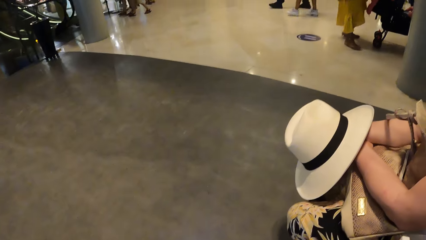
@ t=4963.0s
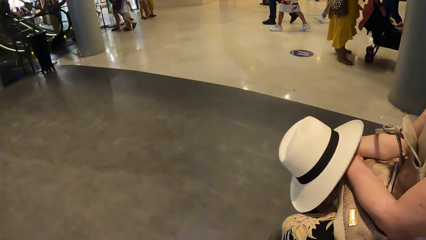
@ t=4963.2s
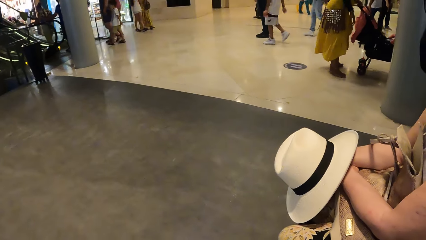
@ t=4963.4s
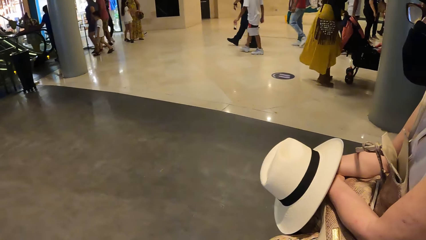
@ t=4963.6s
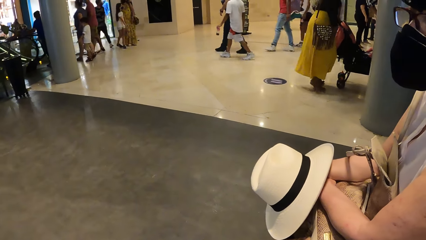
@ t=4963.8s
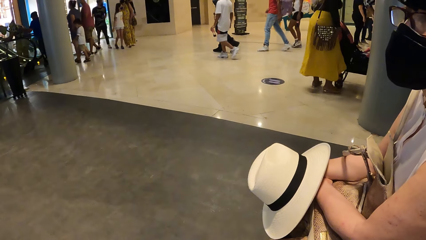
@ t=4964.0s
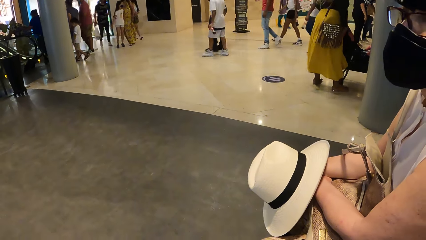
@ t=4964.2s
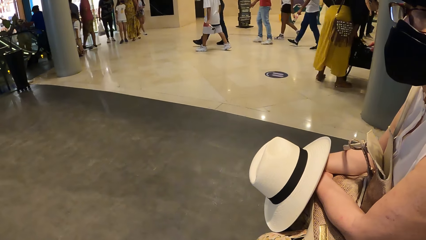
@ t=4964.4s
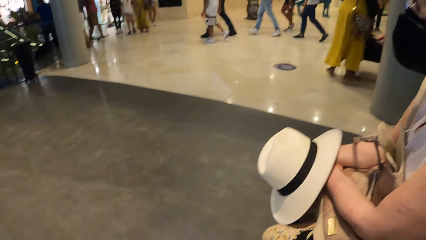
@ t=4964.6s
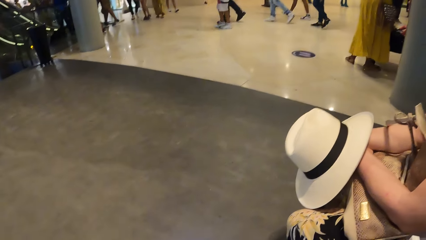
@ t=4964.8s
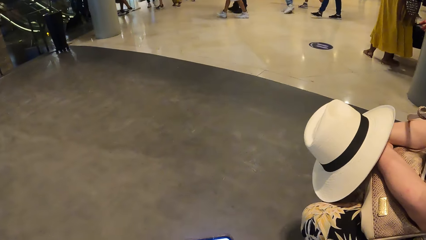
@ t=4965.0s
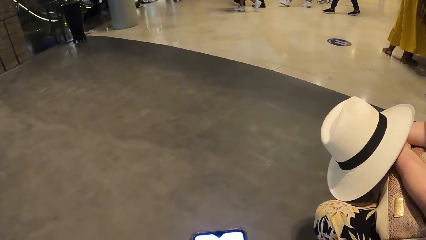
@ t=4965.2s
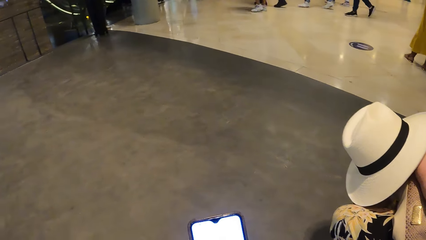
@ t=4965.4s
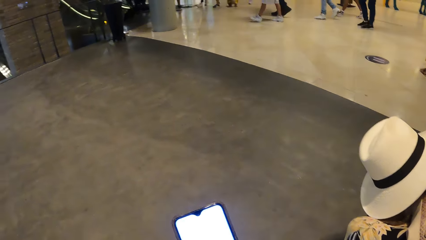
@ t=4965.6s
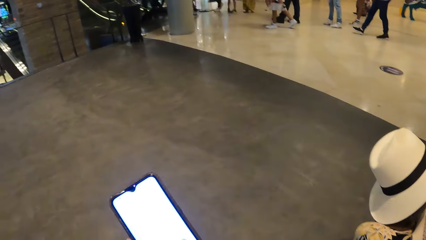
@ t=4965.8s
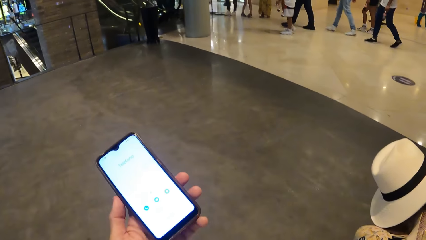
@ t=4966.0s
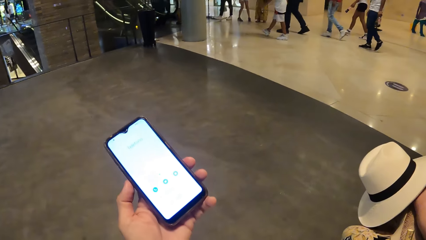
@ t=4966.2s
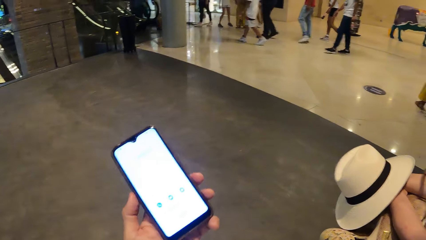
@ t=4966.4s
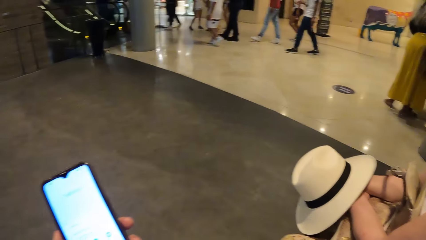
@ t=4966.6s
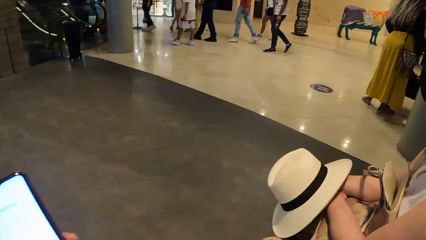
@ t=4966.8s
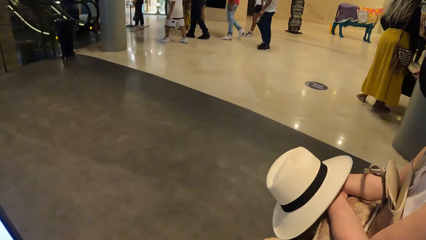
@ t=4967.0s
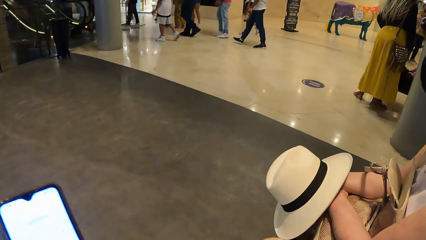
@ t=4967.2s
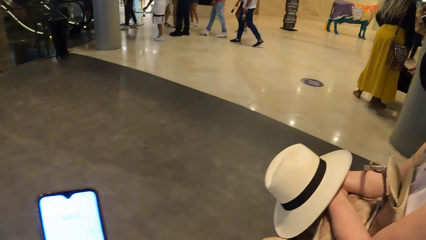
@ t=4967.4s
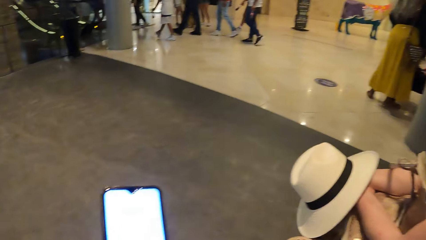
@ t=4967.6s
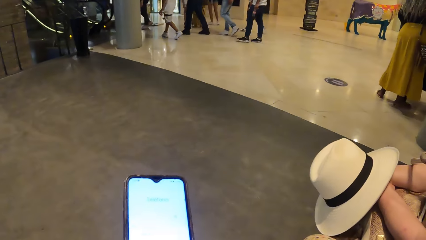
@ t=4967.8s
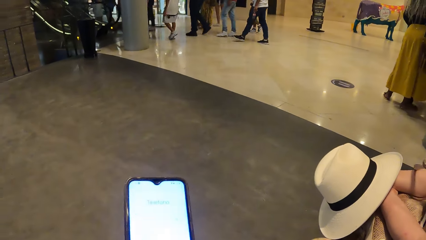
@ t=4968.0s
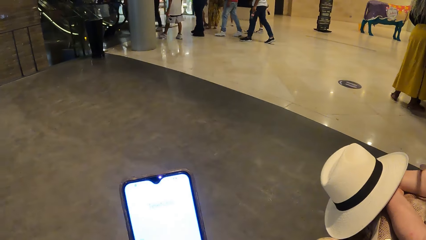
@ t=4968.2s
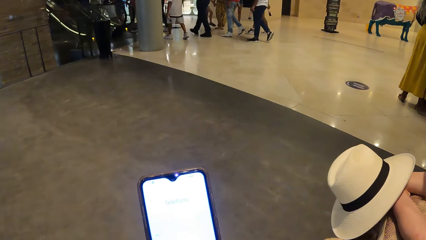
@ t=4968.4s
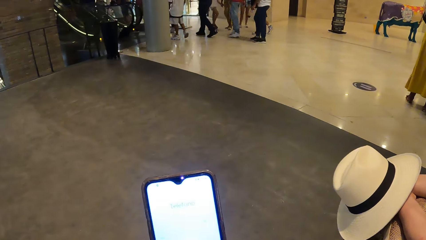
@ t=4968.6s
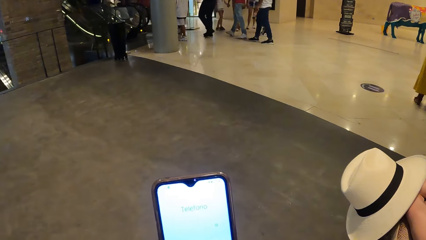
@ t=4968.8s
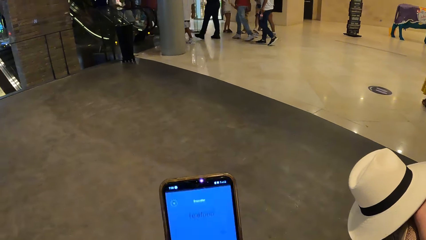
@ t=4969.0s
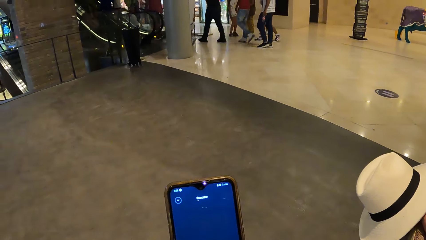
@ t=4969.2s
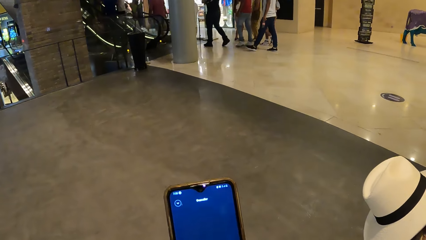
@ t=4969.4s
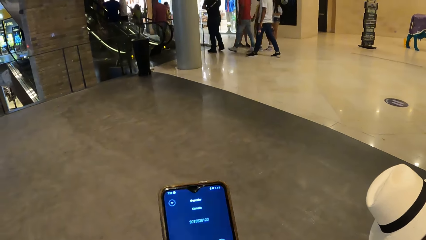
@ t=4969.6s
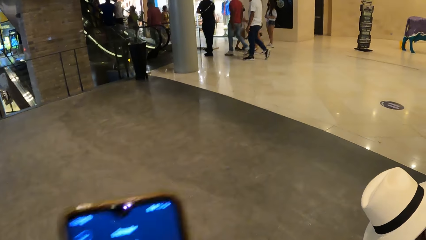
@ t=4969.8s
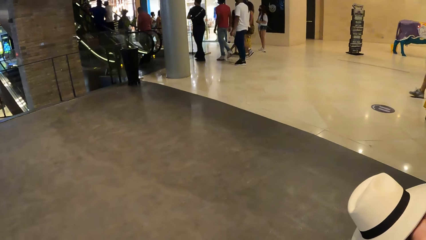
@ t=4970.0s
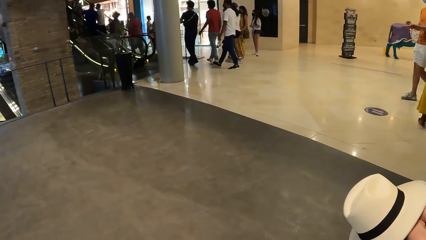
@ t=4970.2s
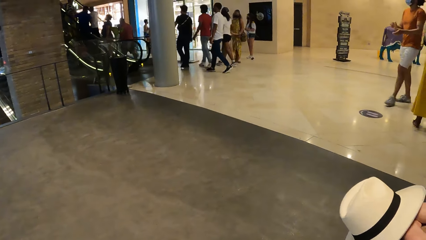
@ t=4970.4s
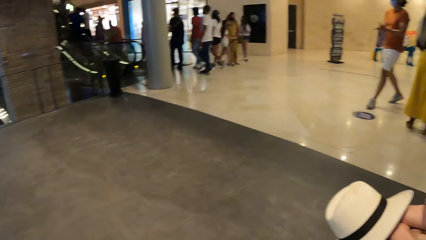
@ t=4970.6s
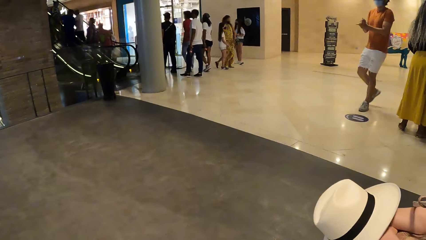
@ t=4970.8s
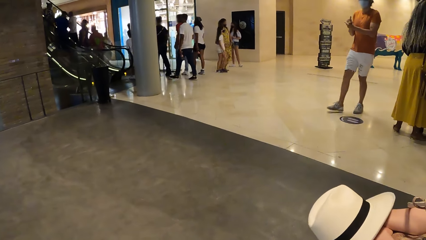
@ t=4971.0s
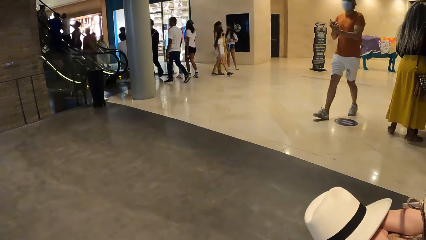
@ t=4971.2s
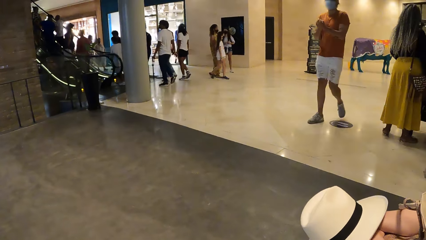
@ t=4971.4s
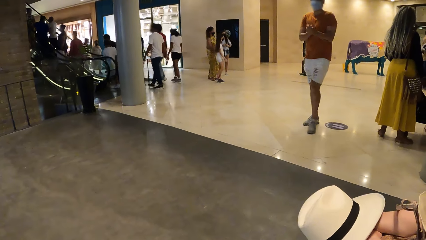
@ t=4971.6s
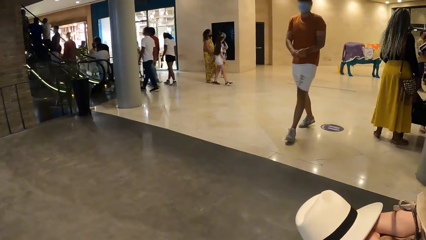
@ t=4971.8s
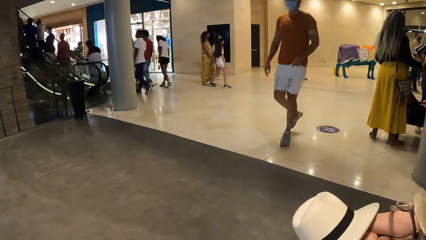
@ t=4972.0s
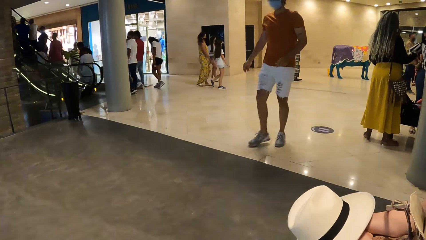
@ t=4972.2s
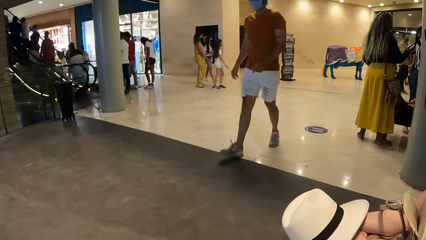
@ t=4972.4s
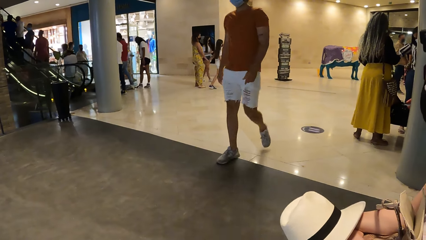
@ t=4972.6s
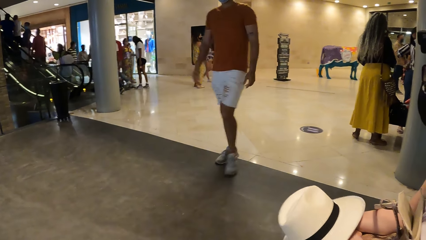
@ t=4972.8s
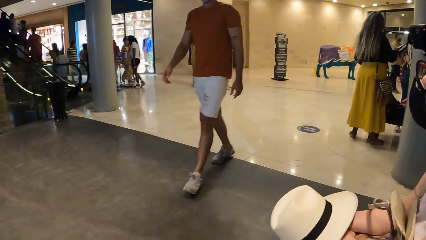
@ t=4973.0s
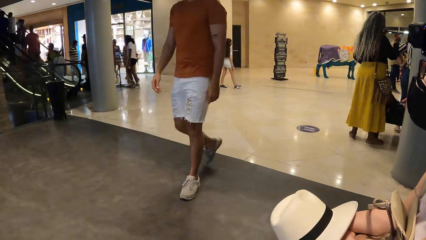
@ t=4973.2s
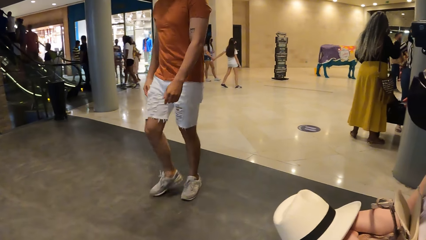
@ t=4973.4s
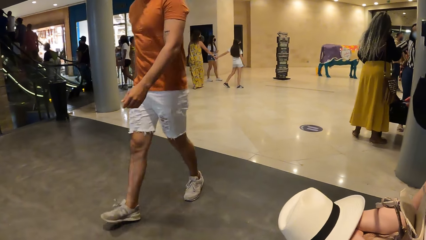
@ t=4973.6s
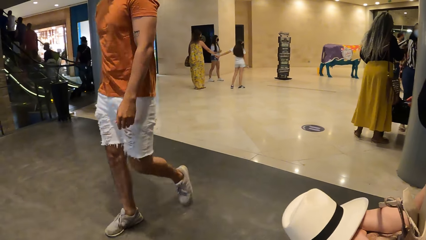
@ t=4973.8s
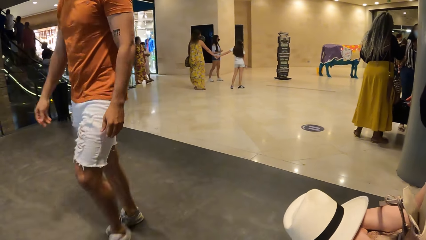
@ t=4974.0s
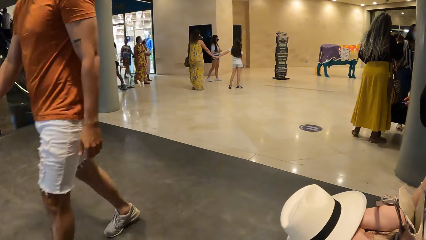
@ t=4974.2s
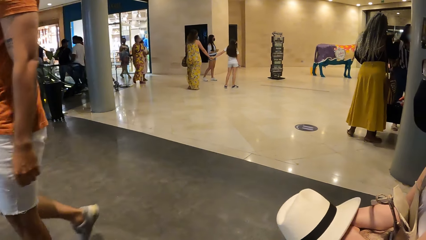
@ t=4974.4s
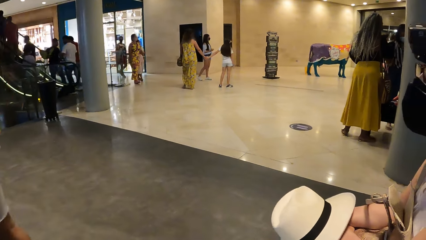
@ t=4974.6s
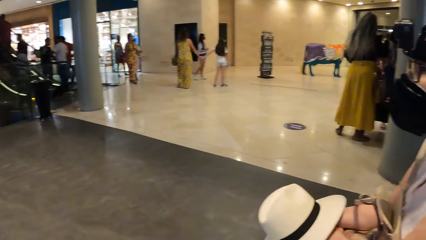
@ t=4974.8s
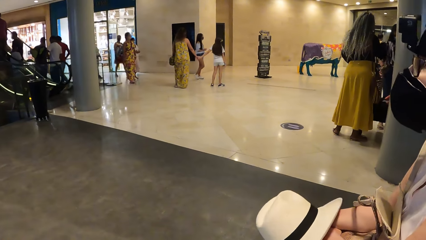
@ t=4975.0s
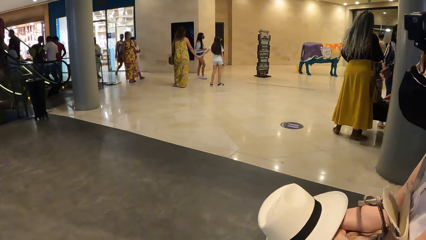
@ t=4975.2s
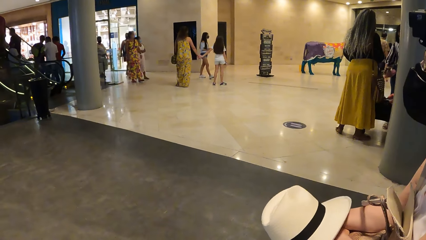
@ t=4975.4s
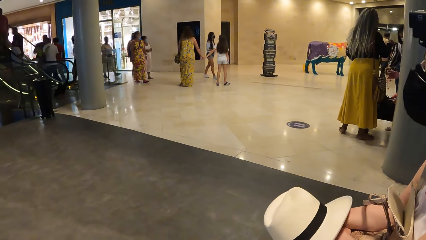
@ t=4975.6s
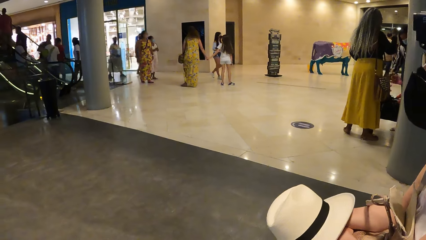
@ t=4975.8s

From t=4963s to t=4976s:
The camera wearer looks around. They use the phone and hold the phone in the hand. They look around the hall.

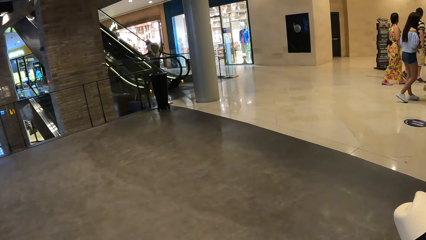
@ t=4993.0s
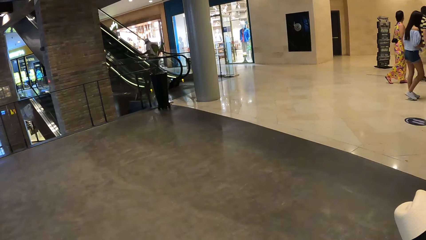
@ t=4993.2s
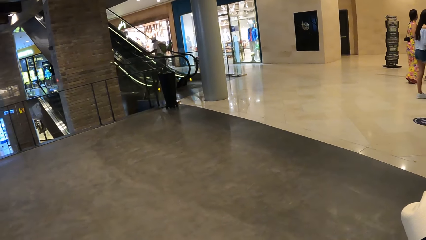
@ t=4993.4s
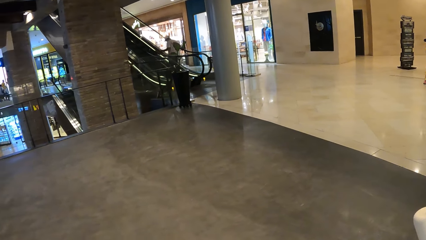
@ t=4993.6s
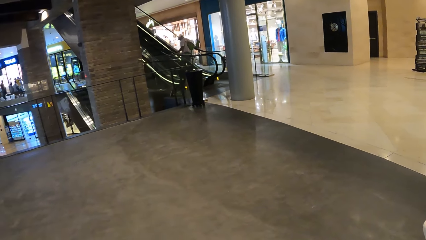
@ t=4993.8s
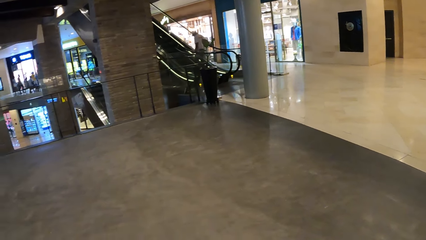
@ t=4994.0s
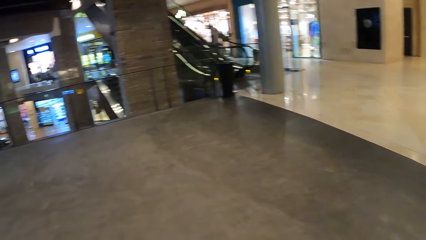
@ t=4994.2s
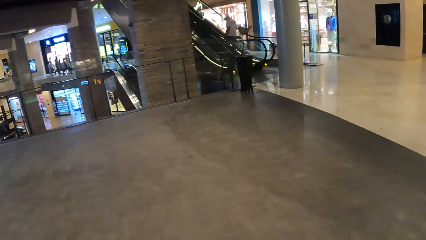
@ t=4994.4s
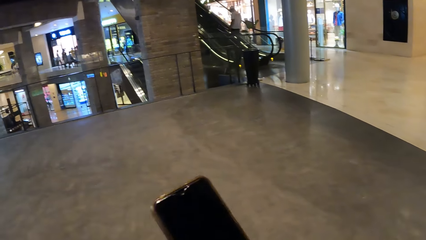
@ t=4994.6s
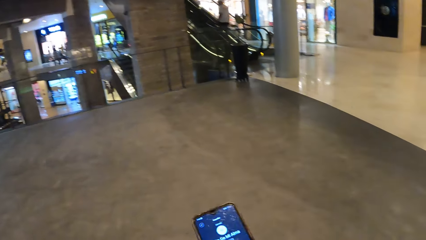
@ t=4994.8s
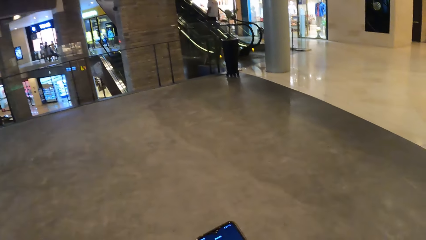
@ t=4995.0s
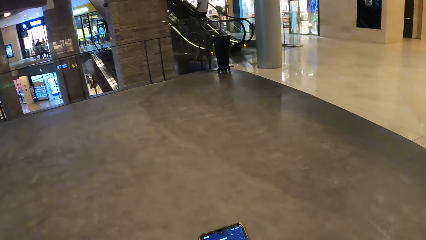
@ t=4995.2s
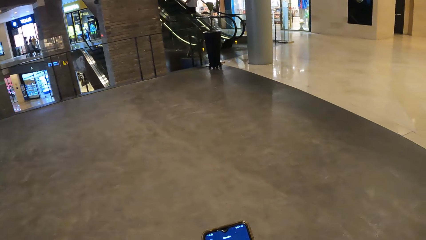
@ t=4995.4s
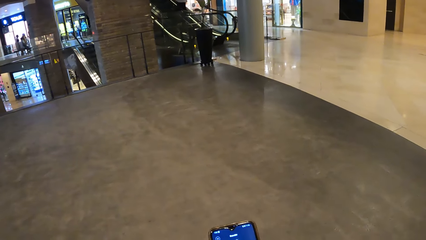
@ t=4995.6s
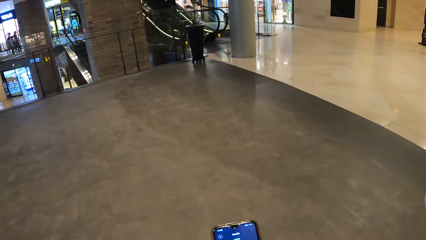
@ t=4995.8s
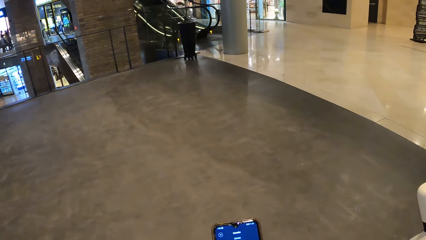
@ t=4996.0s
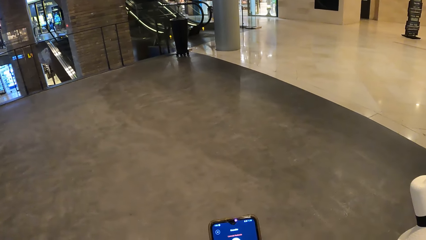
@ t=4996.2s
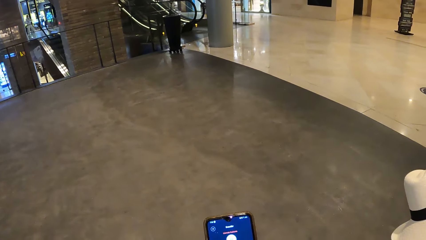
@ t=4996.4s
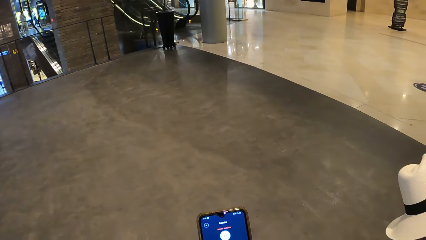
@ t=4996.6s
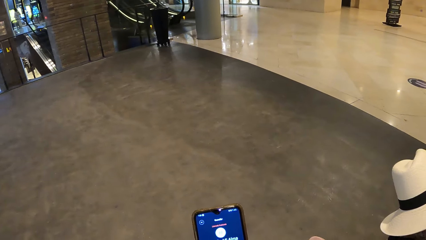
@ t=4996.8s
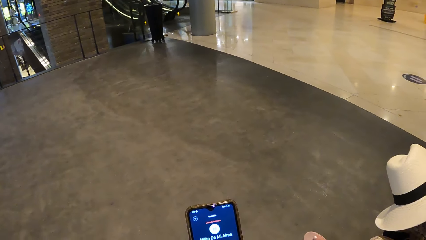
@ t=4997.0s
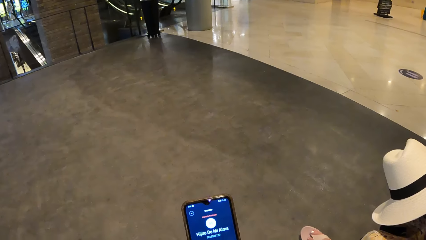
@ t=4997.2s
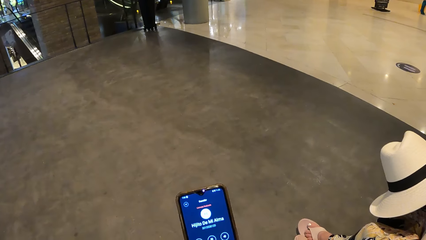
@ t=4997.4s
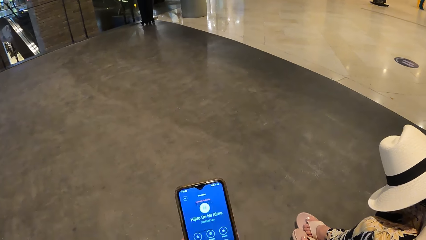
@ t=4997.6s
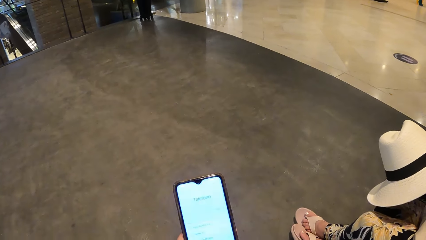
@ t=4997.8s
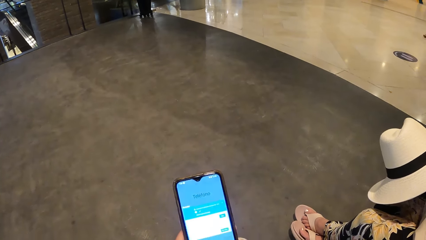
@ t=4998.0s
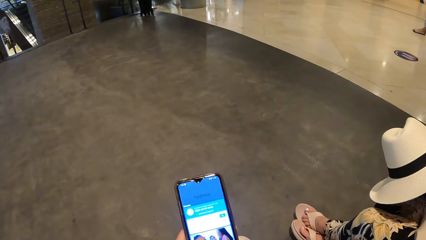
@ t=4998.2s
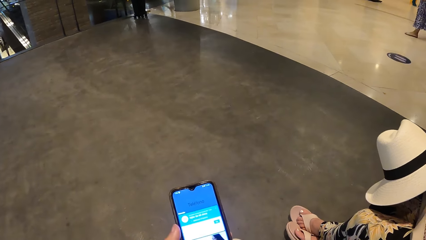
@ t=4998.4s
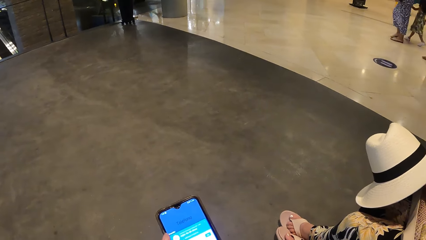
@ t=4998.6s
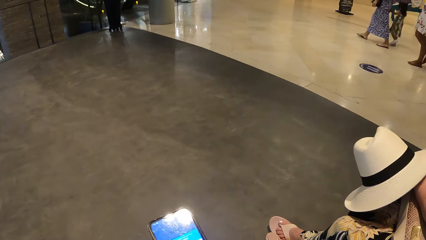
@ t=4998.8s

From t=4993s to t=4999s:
The camera wearer uses the phone and holds the phone in the hand.
